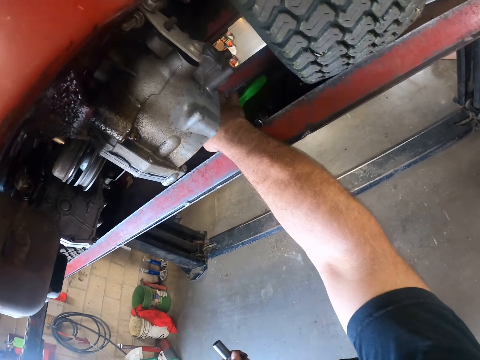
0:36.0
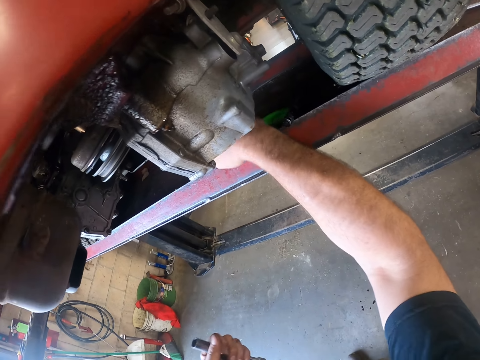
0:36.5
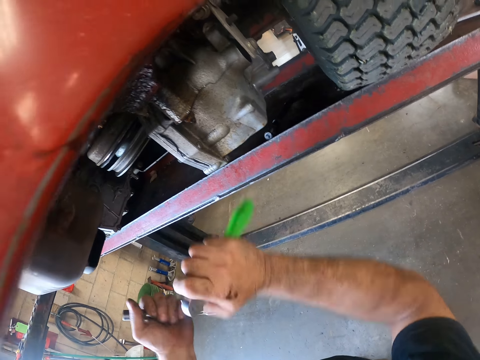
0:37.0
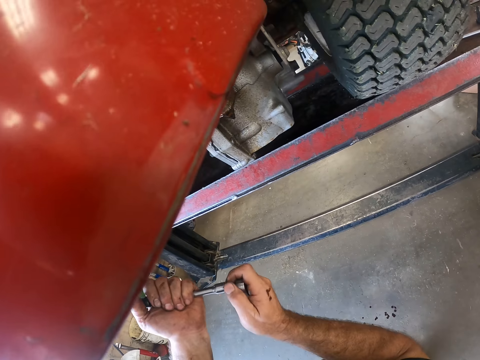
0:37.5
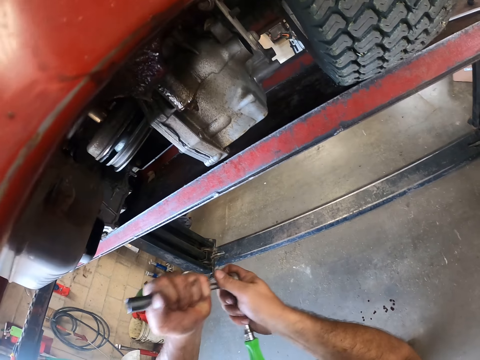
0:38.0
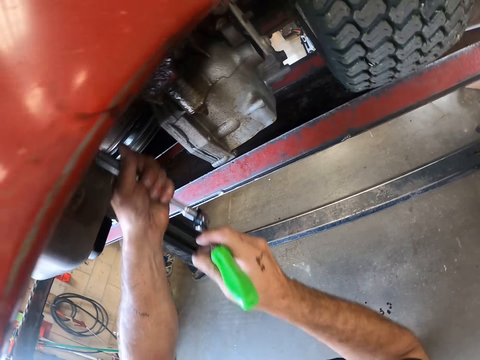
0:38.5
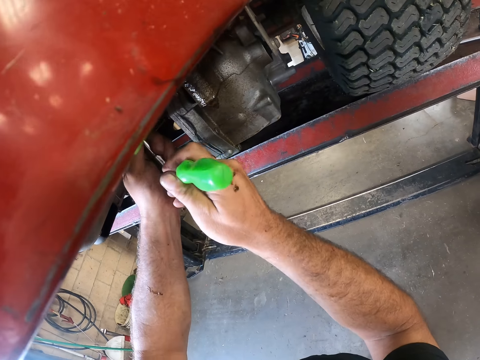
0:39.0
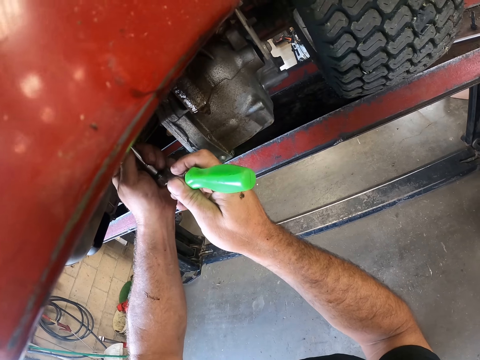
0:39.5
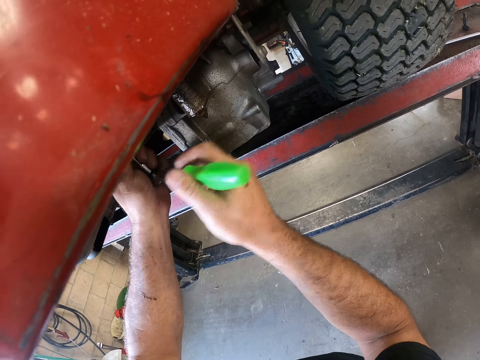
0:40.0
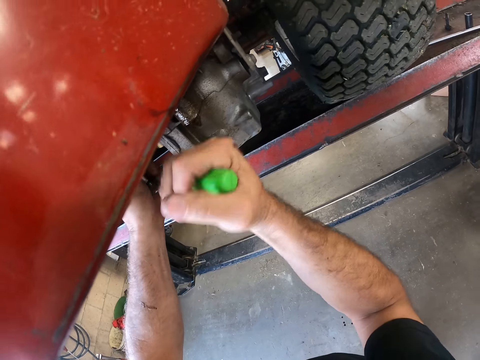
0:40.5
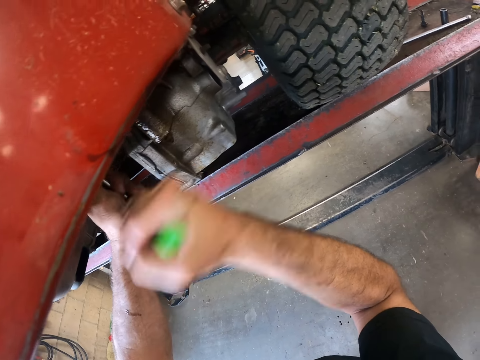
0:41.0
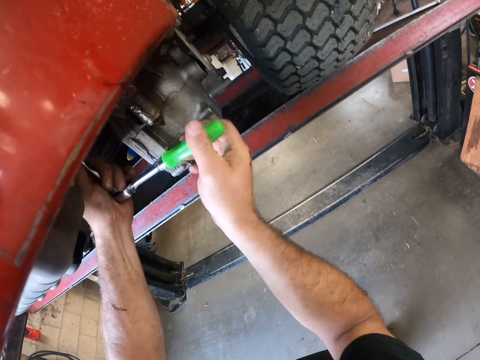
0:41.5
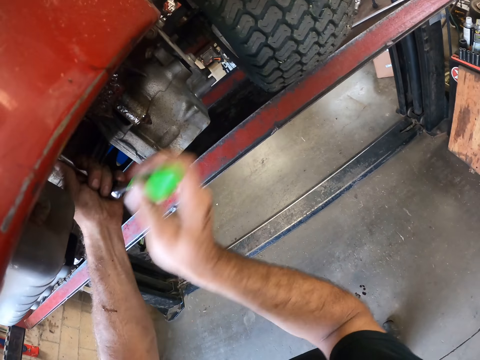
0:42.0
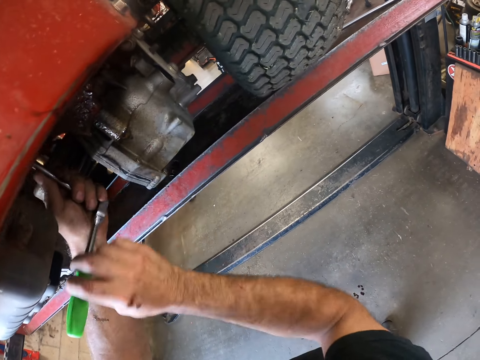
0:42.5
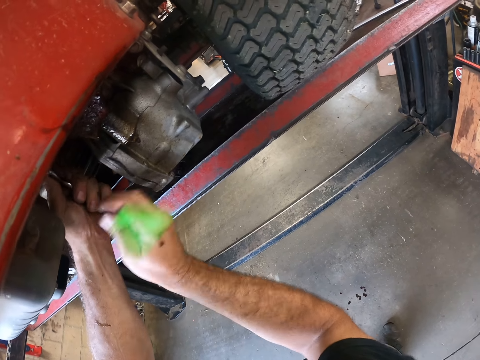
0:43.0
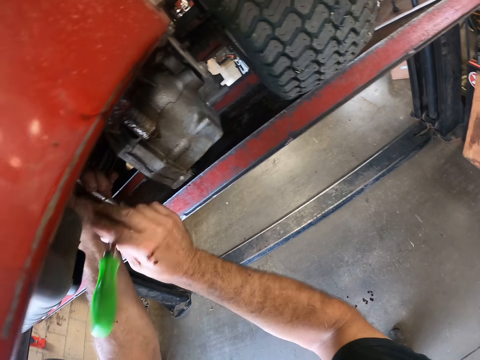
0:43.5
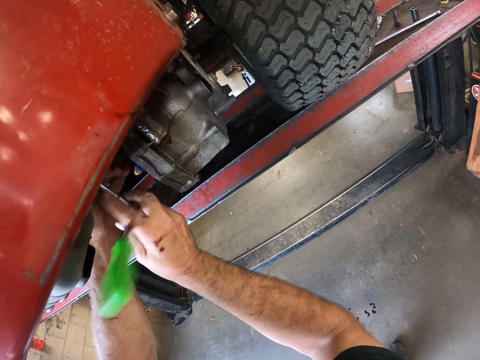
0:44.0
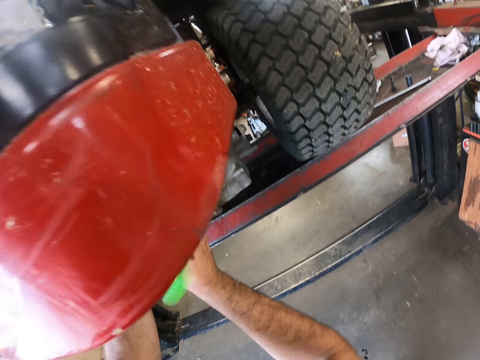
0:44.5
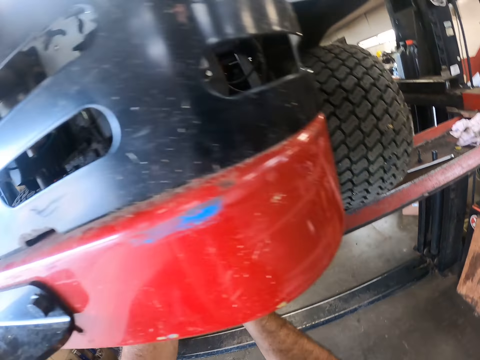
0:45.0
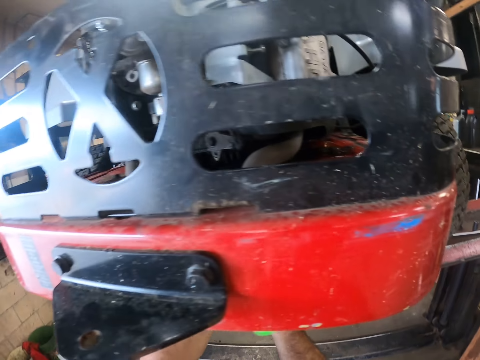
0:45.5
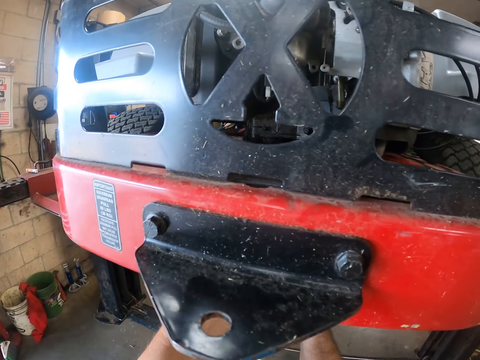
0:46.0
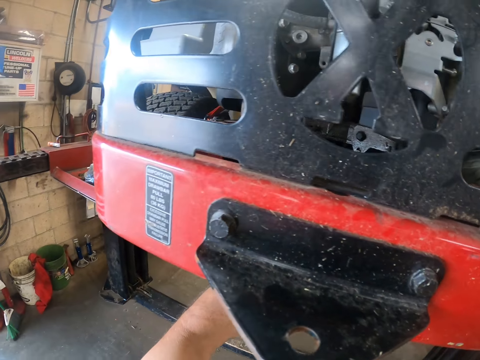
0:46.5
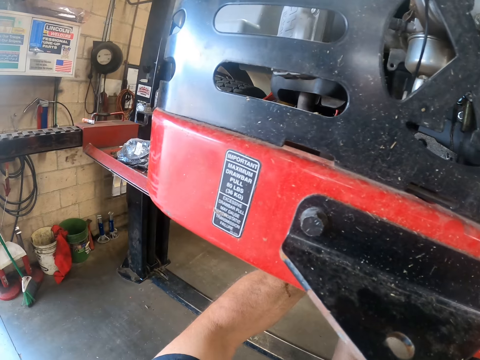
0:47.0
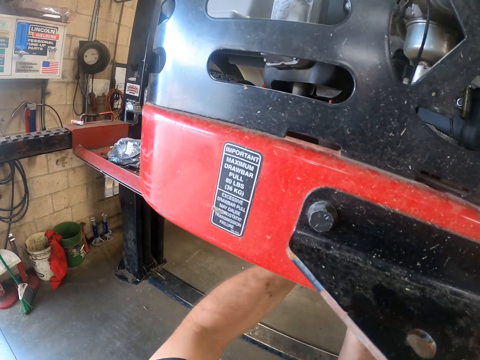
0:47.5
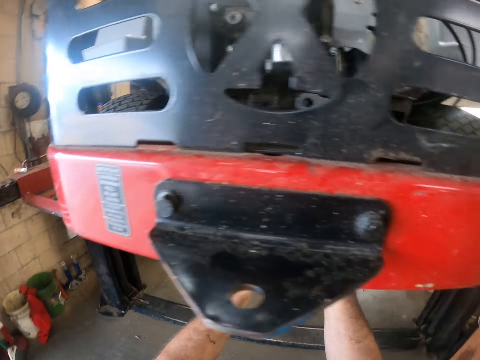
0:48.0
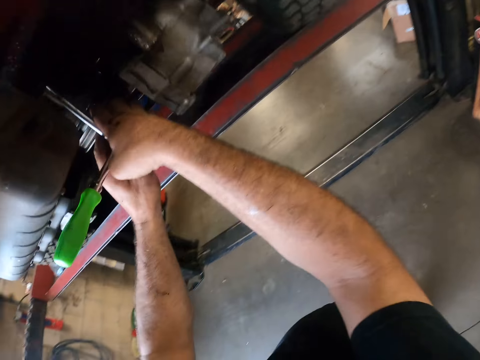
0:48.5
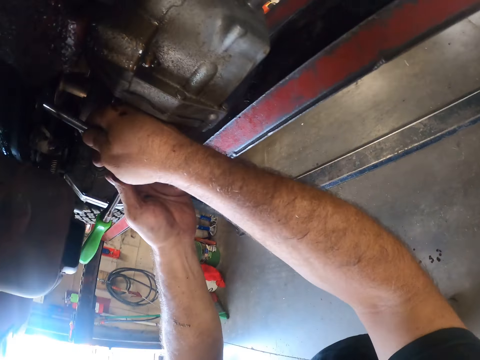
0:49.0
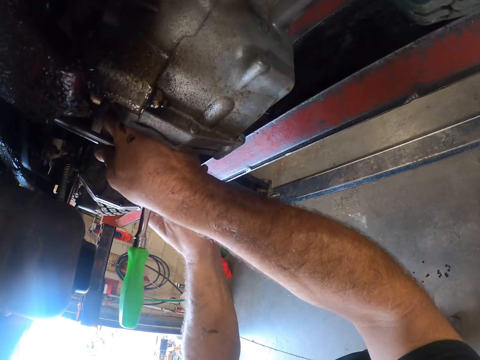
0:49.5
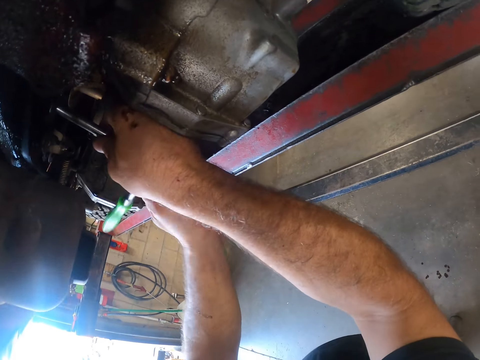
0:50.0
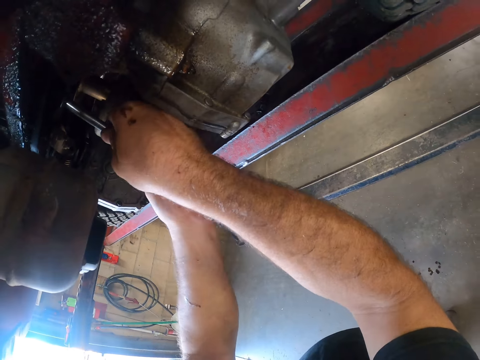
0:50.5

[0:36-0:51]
The camera wearer picks up the workshop lift with his right hand. He attaches the screwdriver to the tap spanner. He loosens a bolt from the lawn mower with the tap spanner-screwdriver. He fixes the bolt.

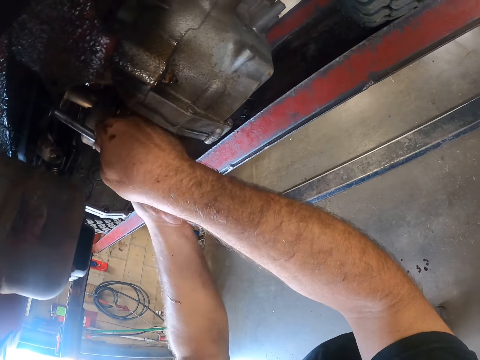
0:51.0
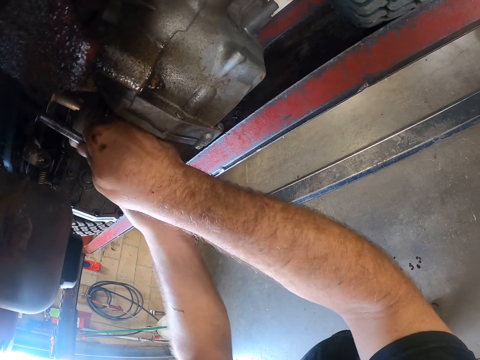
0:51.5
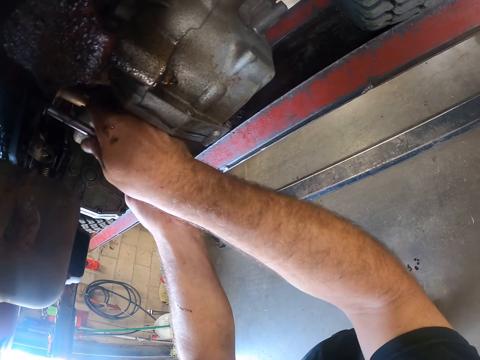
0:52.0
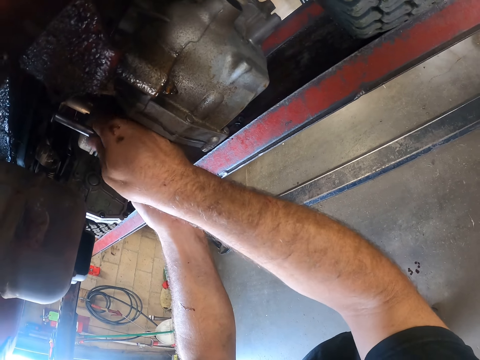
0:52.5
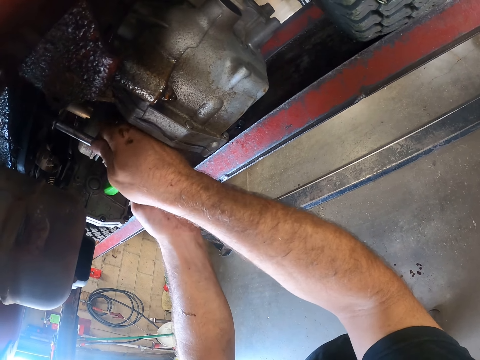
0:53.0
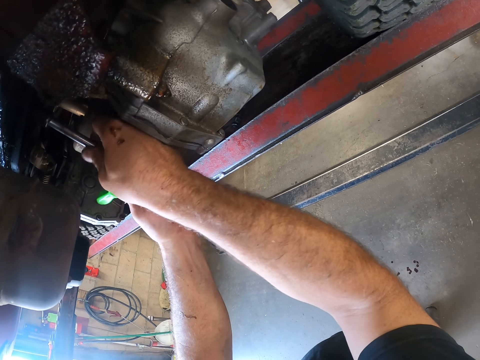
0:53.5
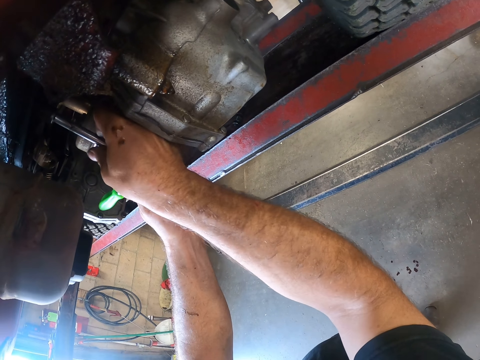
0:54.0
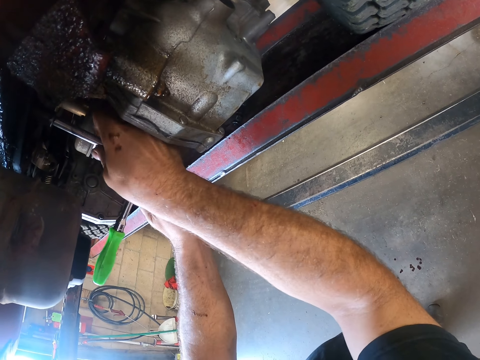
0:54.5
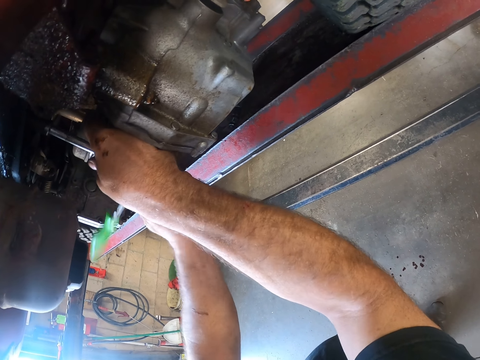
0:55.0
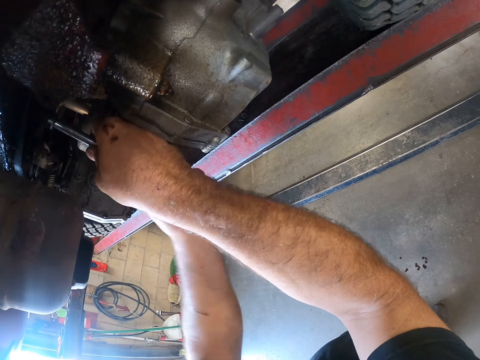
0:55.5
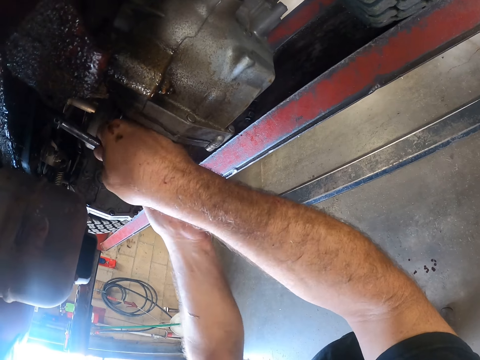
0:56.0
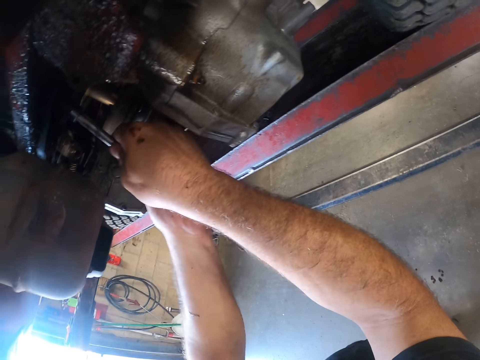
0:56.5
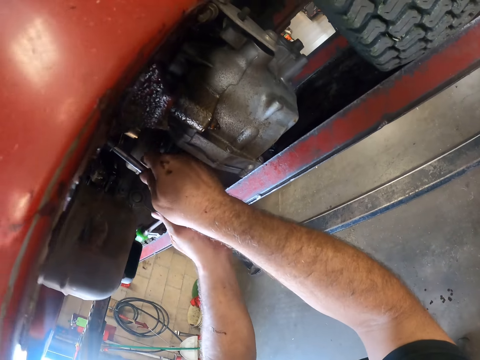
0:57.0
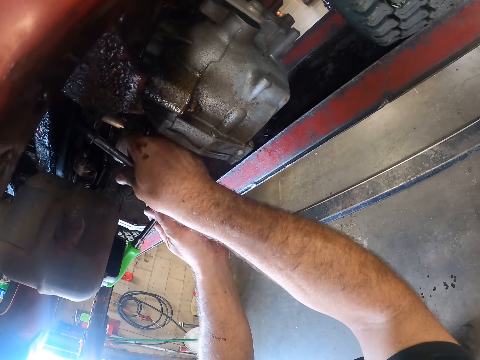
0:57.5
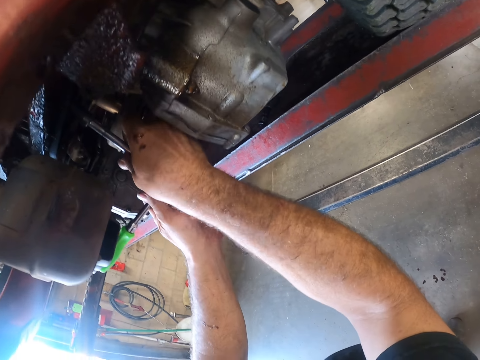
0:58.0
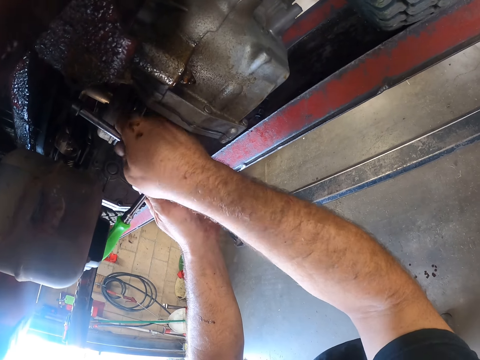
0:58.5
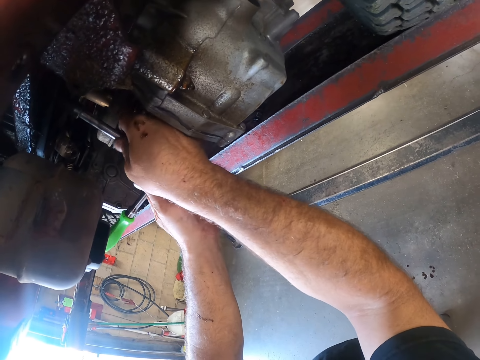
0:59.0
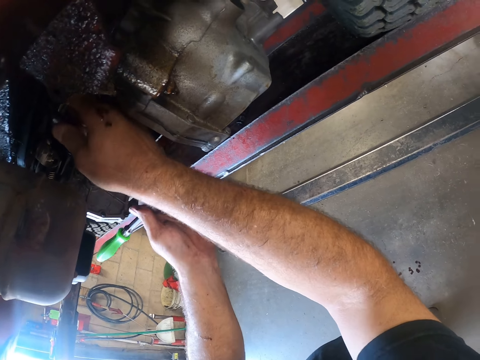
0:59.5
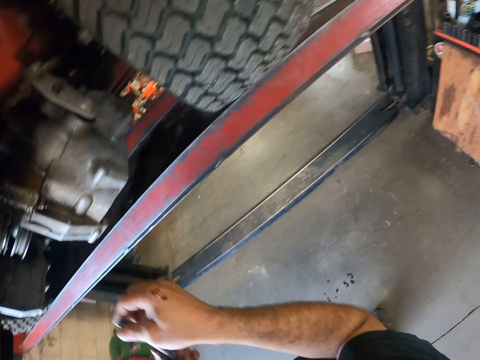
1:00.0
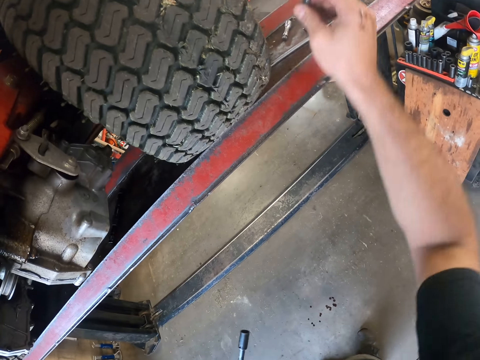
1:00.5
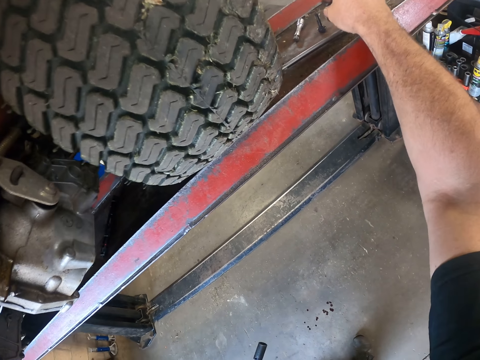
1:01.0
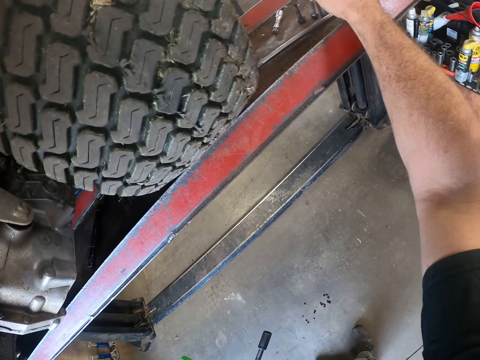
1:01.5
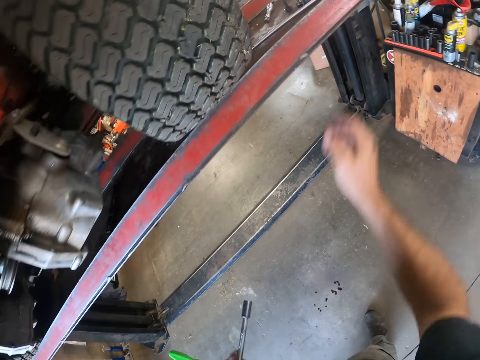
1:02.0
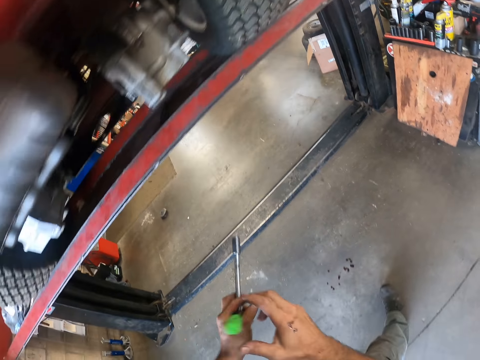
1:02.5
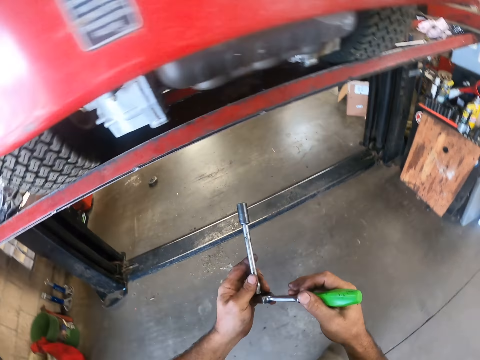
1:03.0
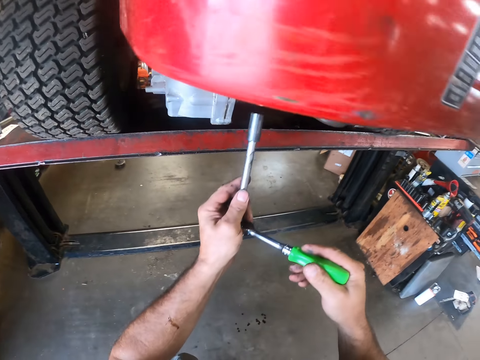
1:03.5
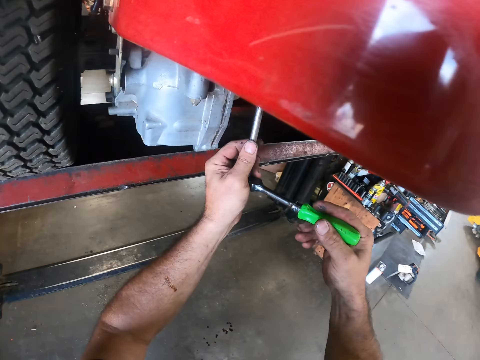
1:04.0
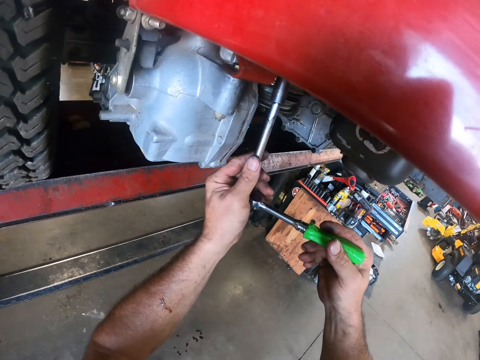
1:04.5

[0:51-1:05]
The camera wearer places the bolt on the workshop lift.
